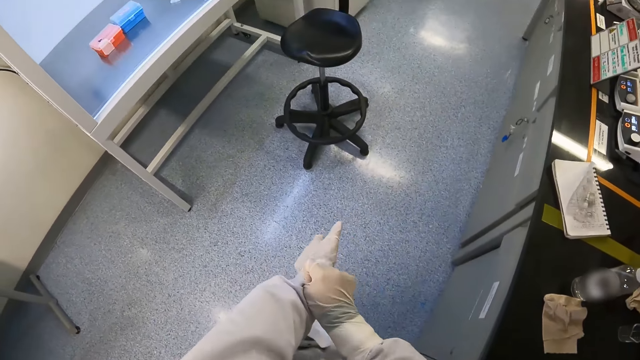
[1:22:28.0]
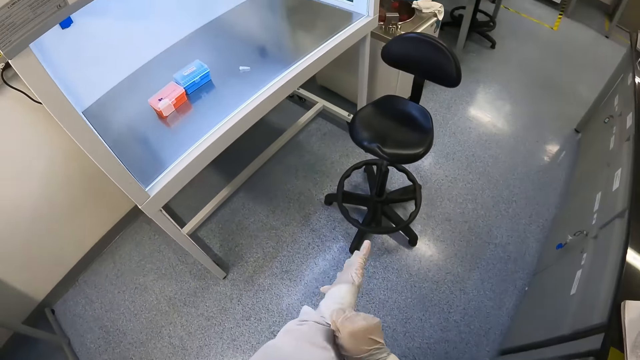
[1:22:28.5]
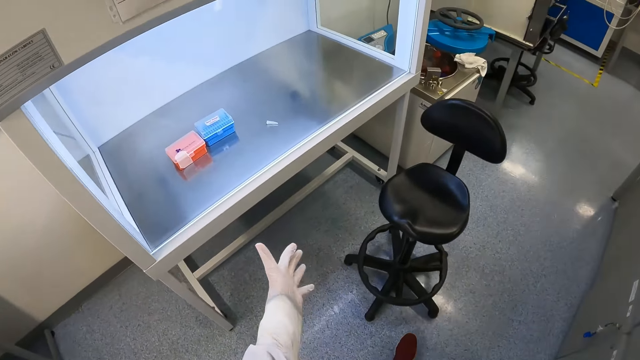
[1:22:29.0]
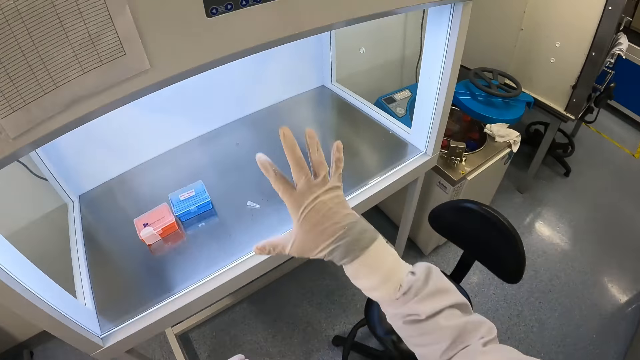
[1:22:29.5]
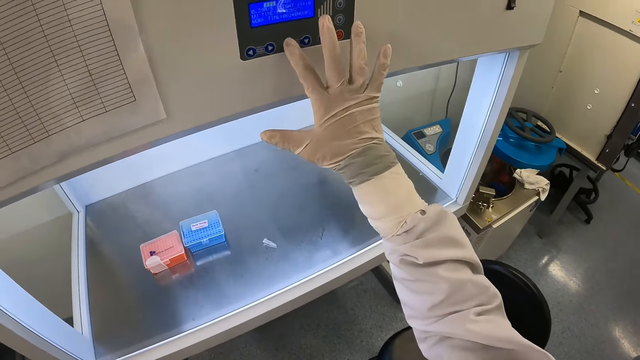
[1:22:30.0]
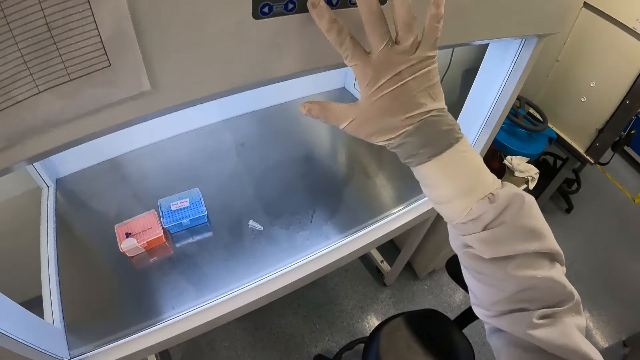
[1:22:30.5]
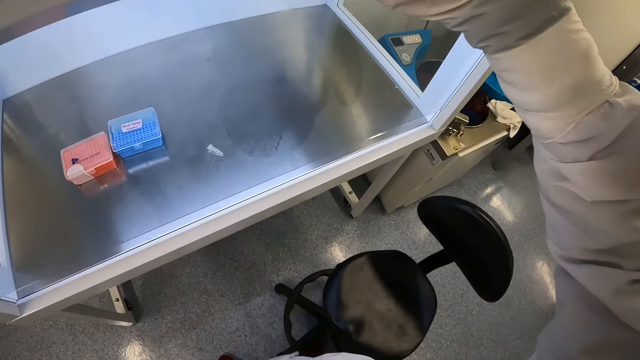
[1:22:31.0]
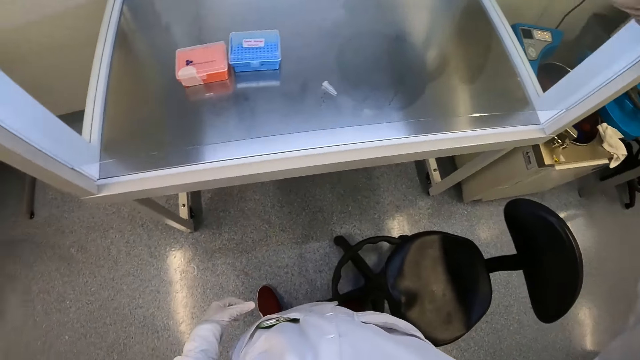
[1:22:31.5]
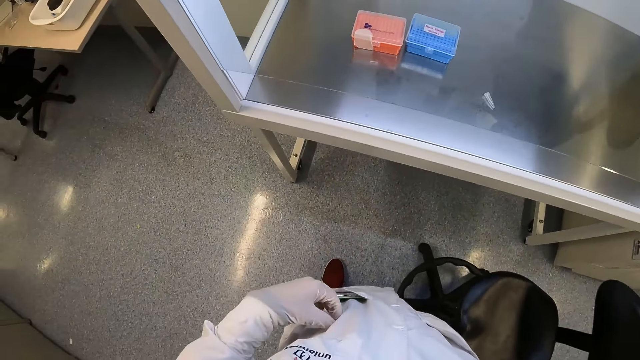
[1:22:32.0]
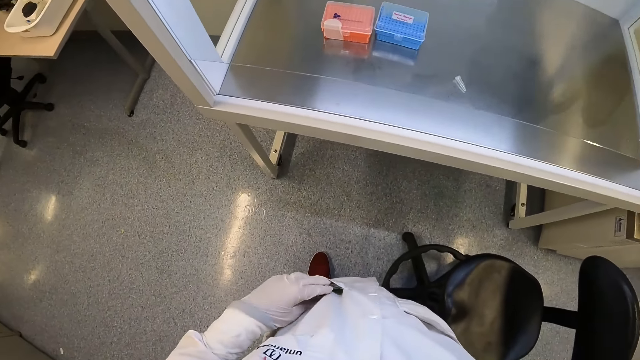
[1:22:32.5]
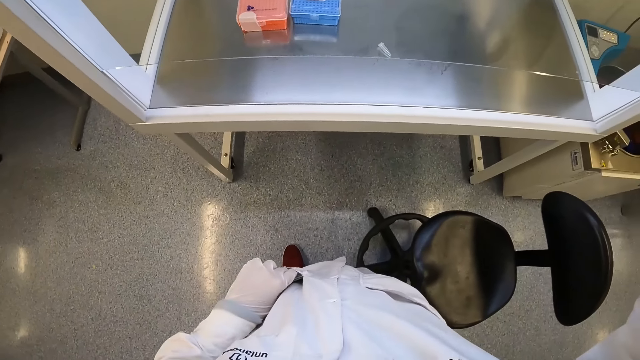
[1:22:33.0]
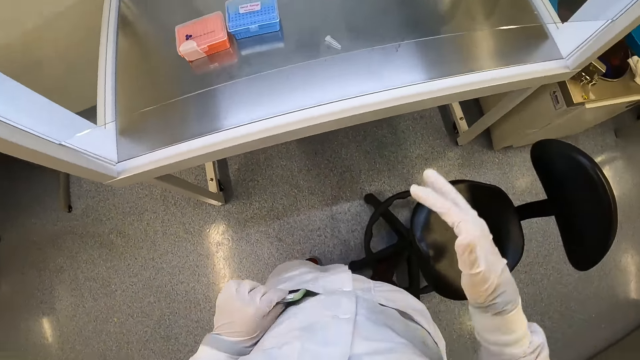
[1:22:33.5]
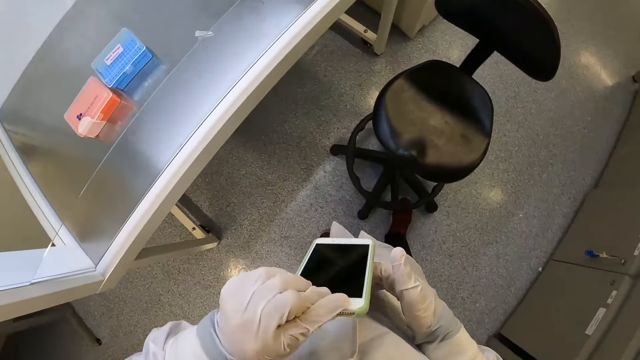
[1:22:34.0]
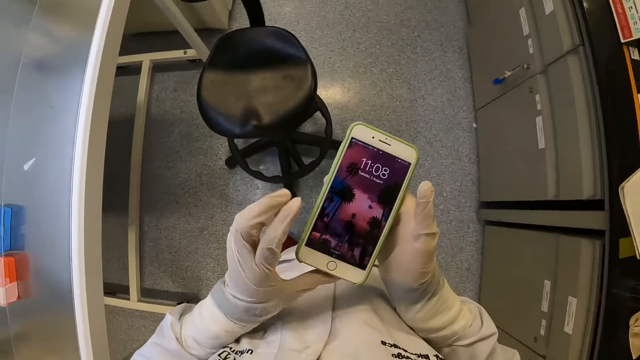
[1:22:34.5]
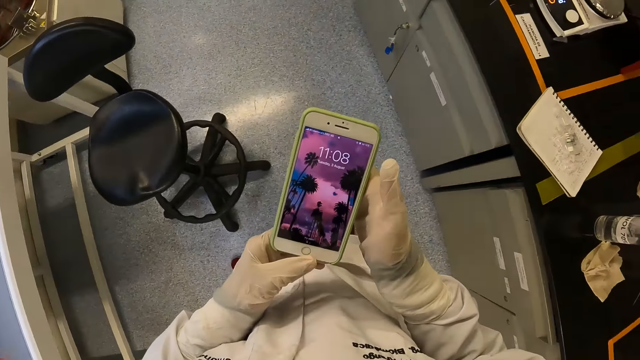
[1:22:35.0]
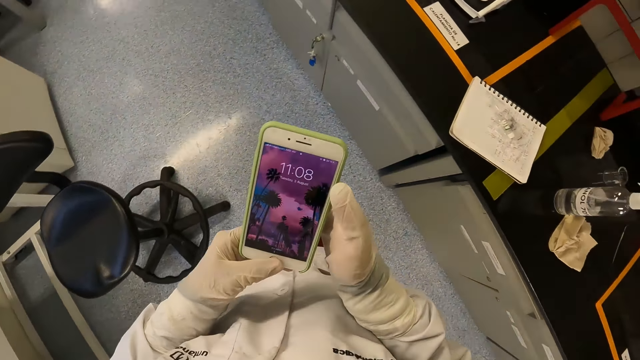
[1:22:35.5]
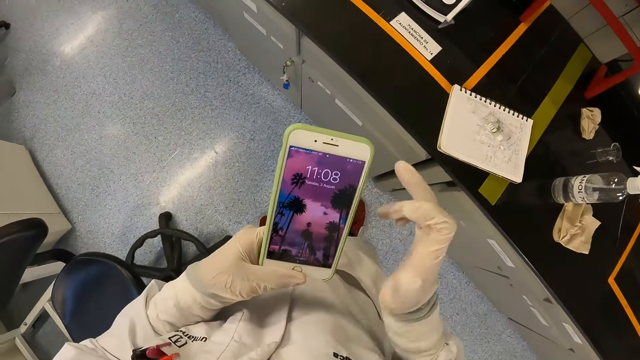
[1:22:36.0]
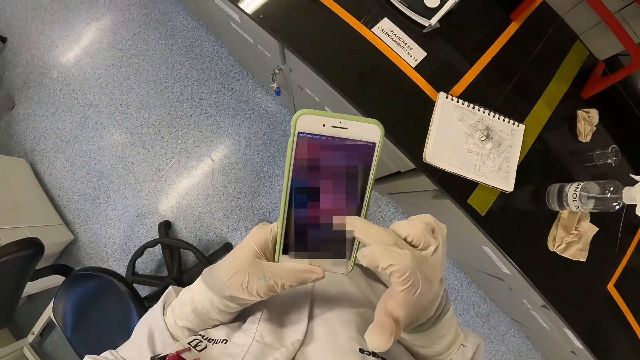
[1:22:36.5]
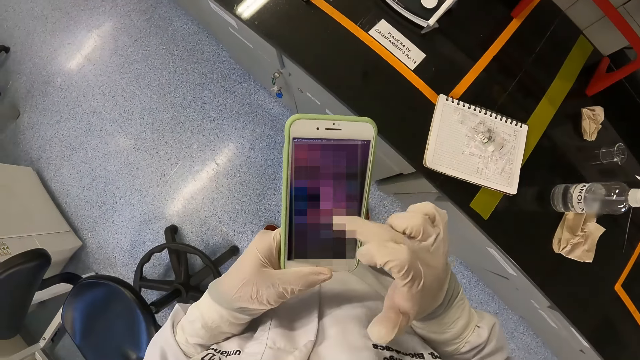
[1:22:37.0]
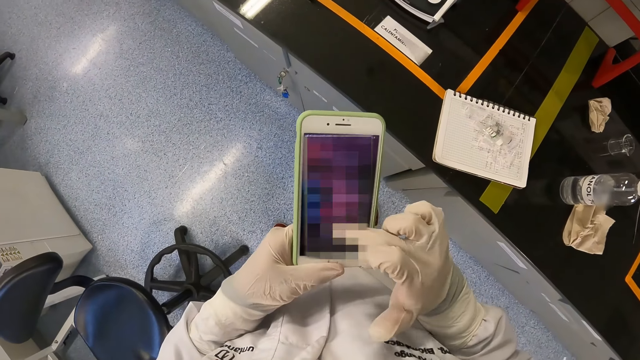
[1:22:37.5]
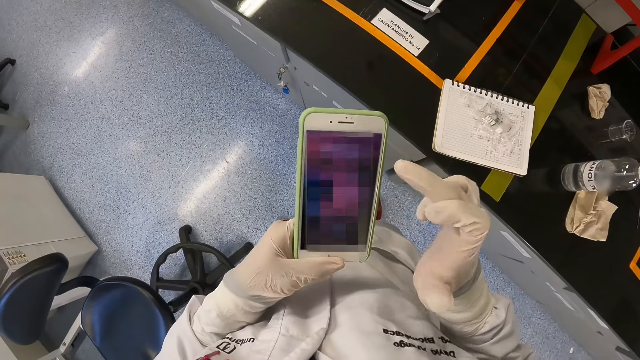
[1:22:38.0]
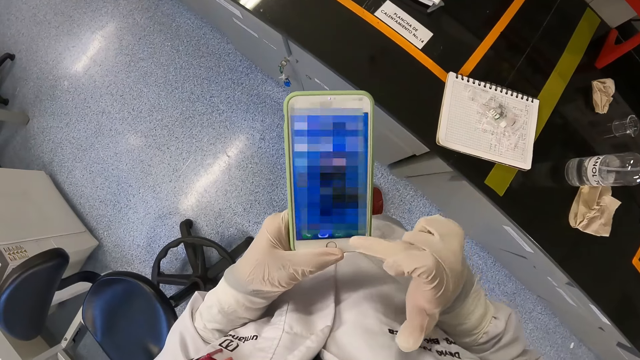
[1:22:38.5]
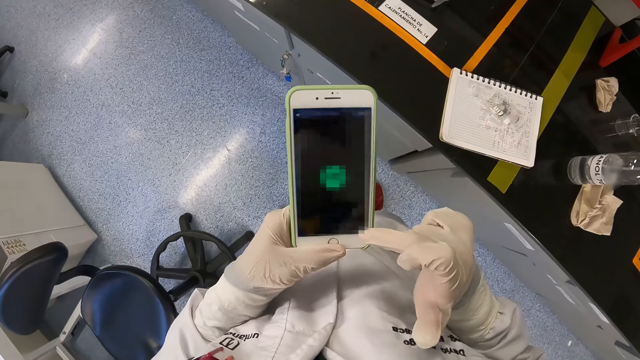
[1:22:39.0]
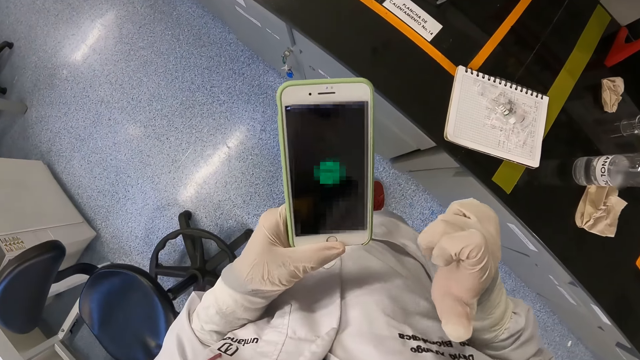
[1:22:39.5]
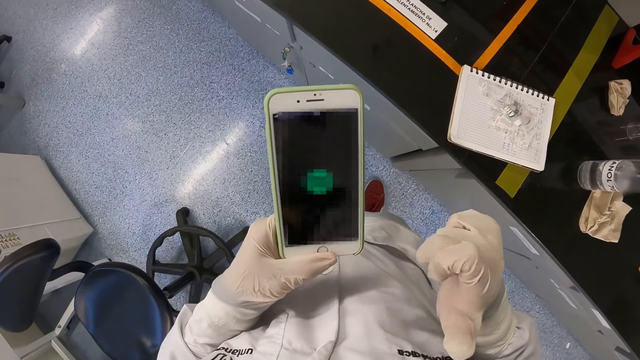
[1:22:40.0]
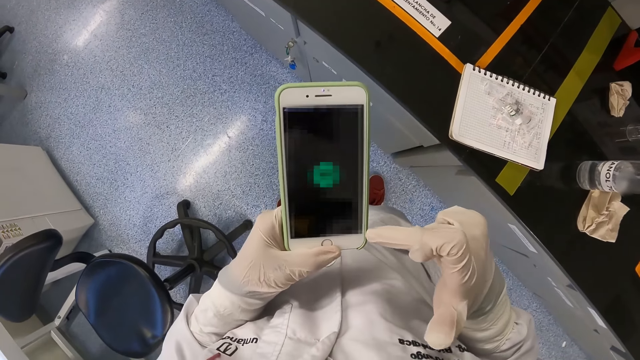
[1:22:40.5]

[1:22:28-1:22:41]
The camera wearer presses a sterilizer with his right hand. He puts his left hand in his pocket. He brings out the phone from his pocket with his left hand. He holds the phone with his hands. He presses the phone with his right hand.

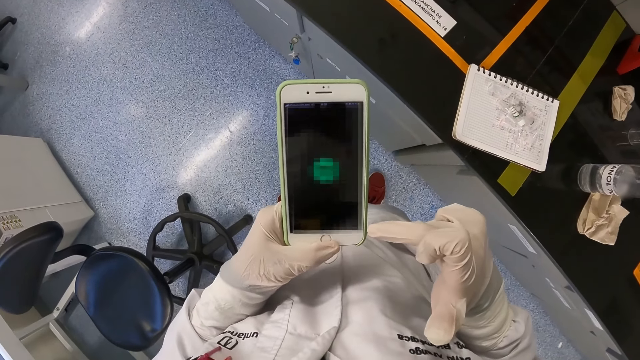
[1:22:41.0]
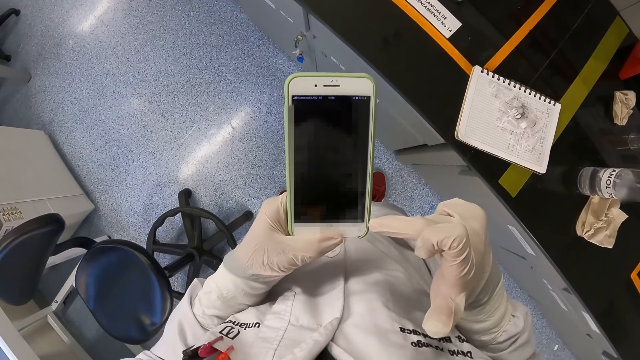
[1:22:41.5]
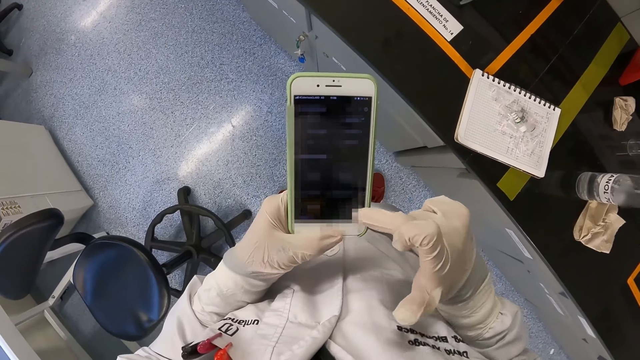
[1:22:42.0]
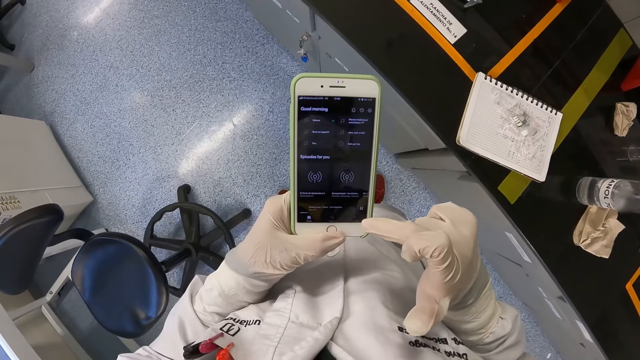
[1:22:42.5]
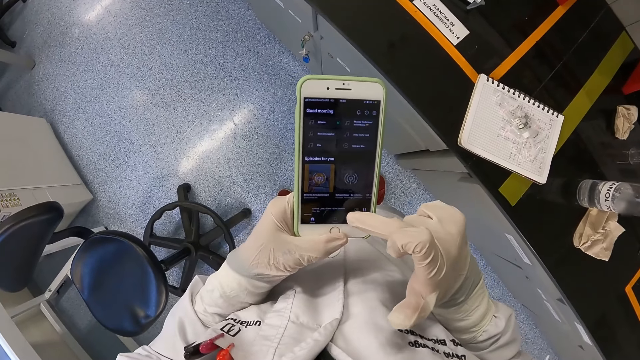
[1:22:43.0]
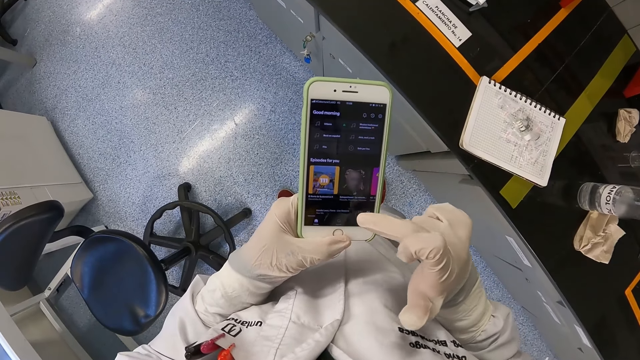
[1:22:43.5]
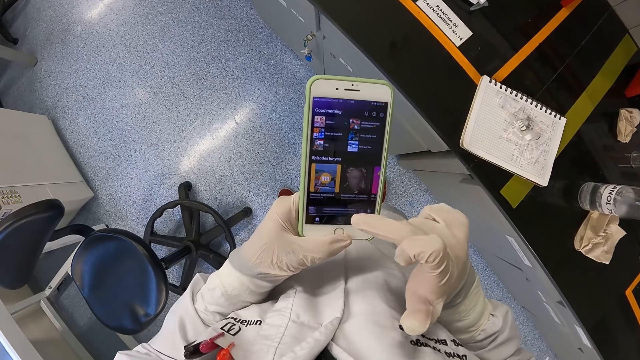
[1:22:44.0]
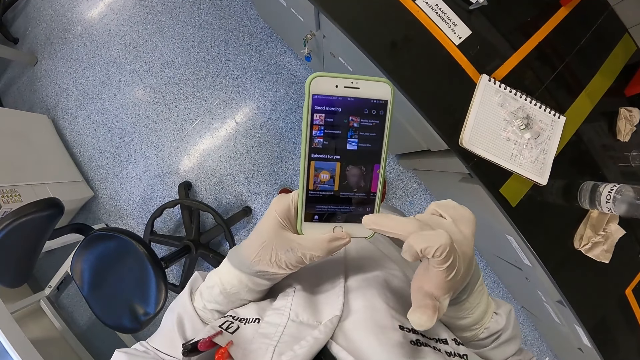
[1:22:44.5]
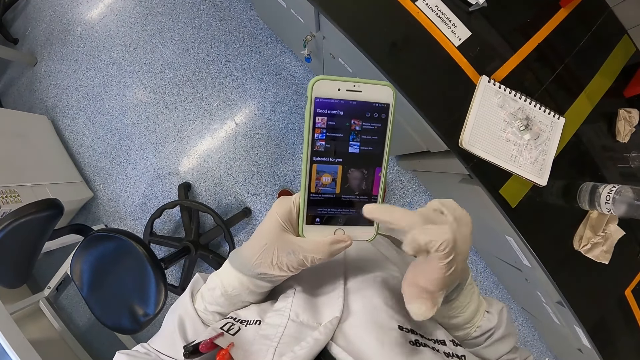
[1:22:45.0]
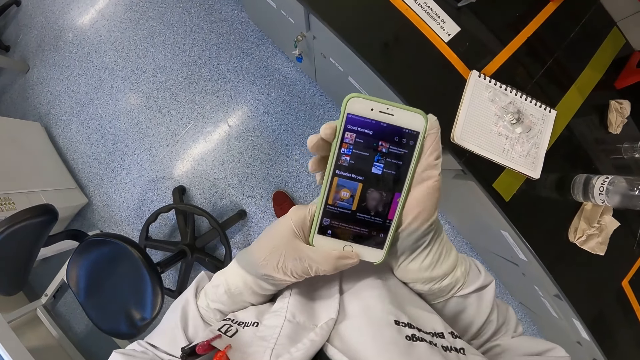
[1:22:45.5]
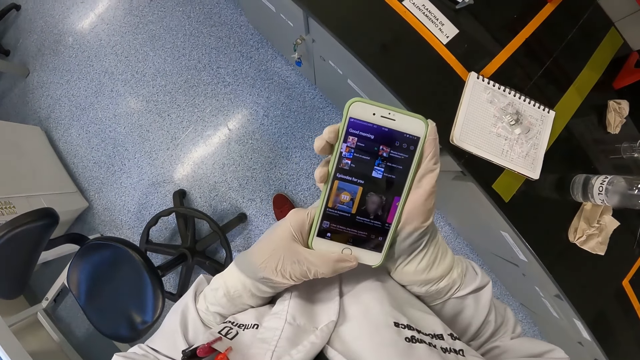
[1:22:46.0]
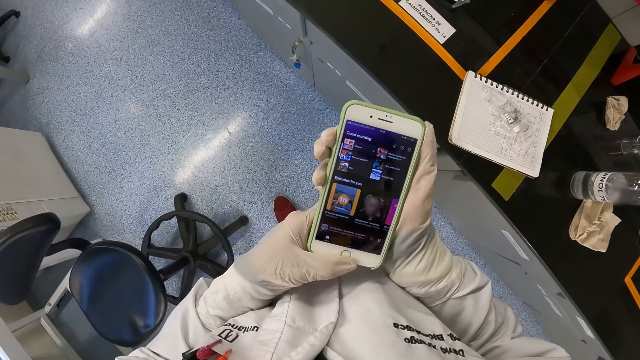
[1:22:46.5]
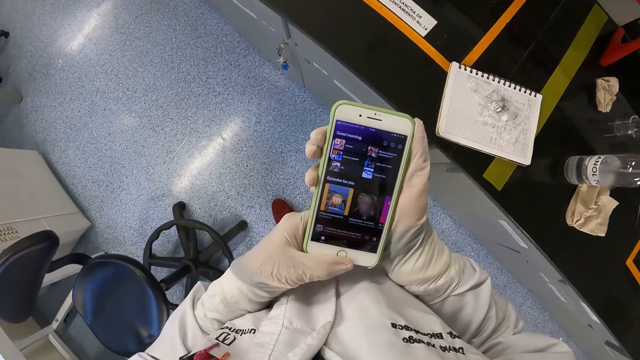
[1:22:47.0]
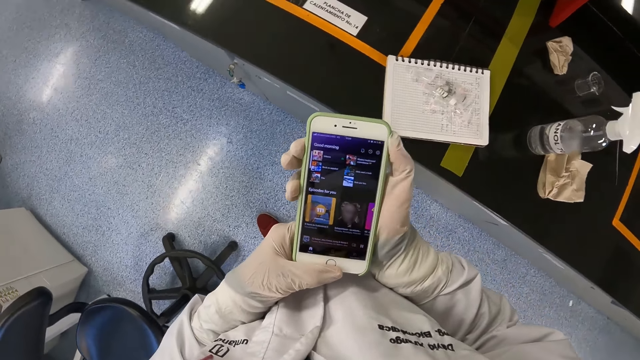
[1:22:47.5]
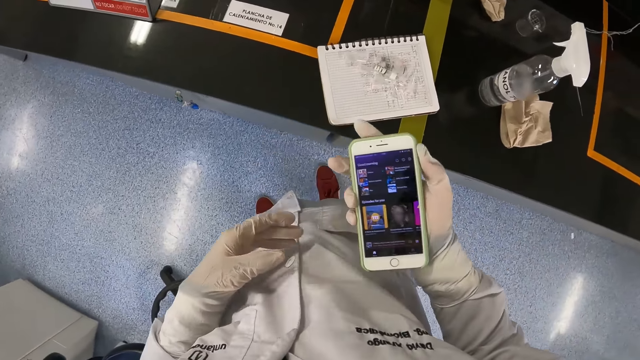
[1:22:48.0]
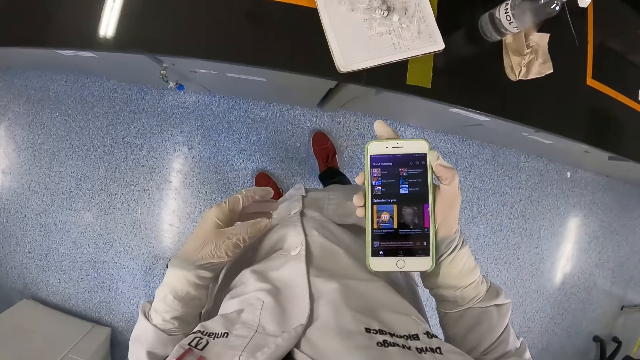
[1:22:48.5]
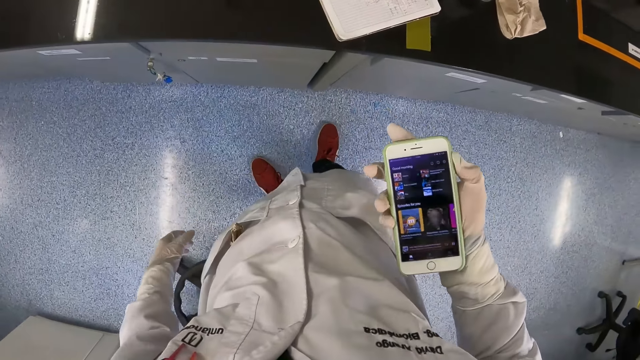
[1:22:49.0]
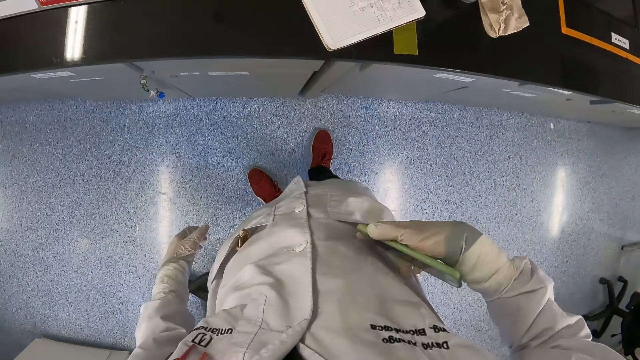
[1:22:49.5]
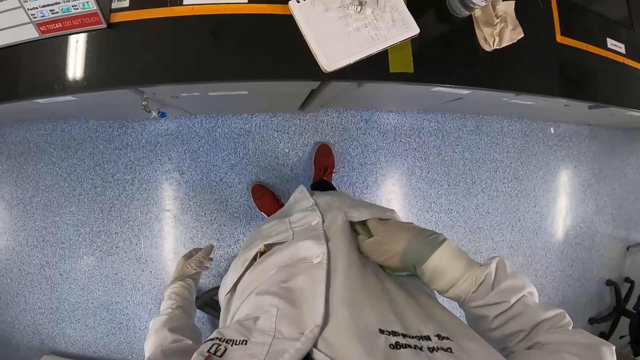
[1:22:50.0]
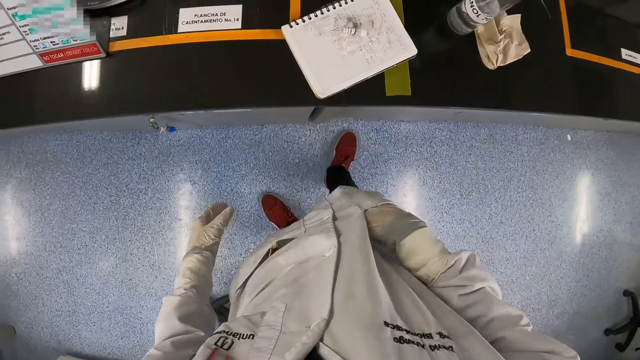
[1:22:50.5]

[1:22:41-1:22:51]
The camera wearer looks at his phone. He puts the phone in his pocket with his right hand.
